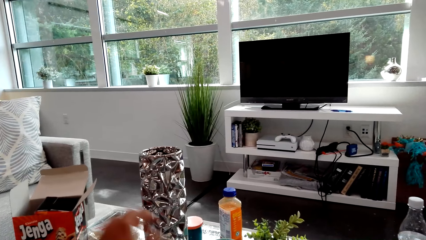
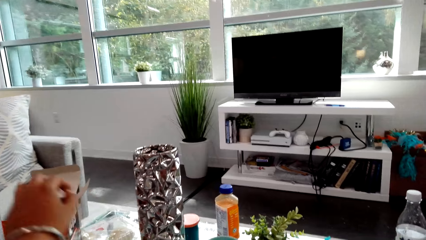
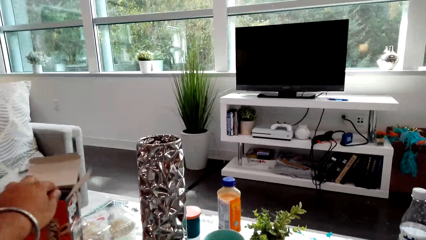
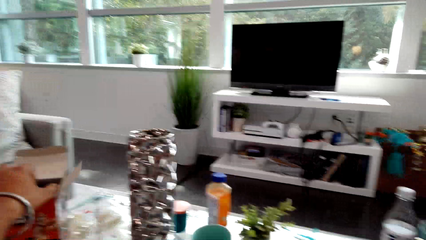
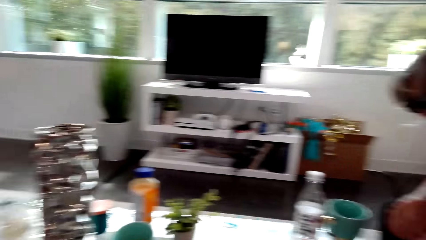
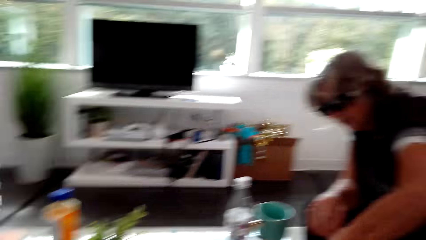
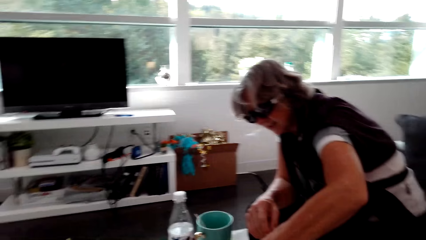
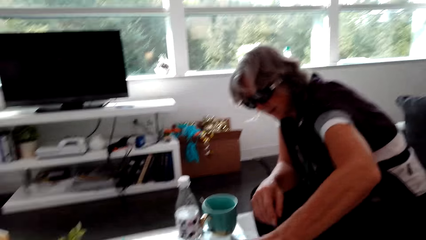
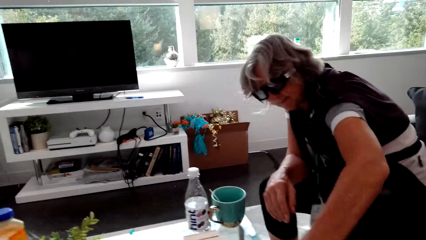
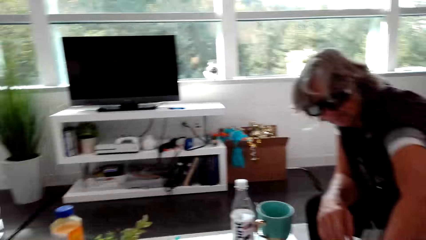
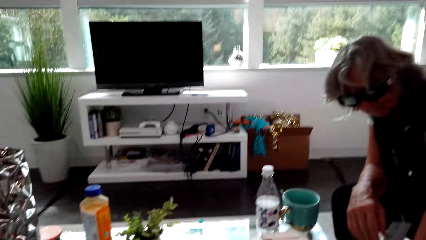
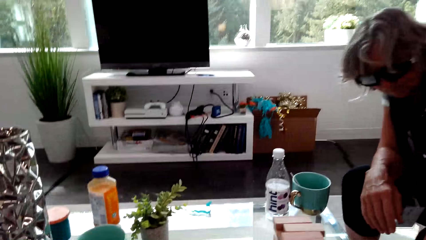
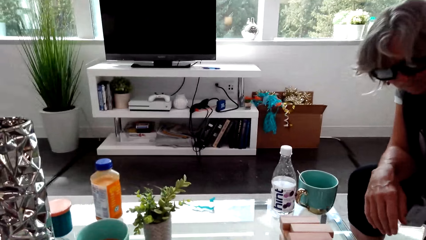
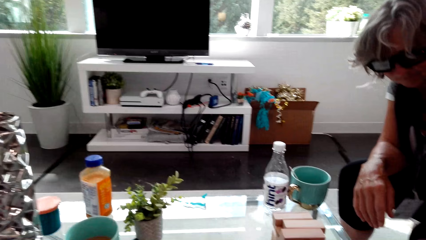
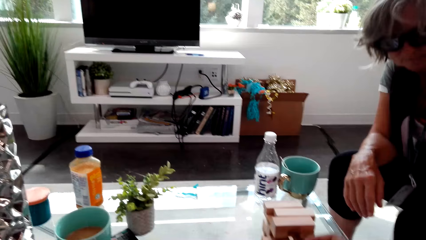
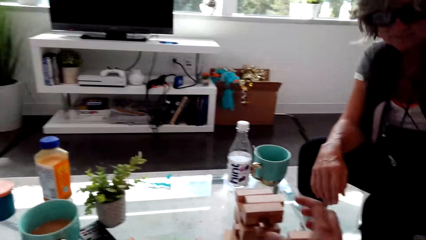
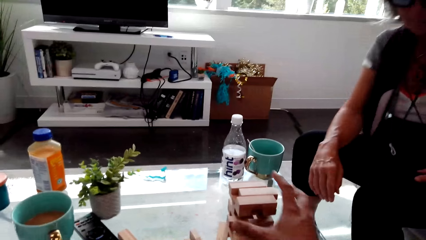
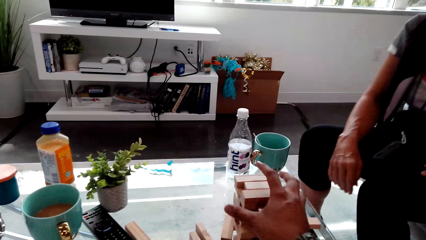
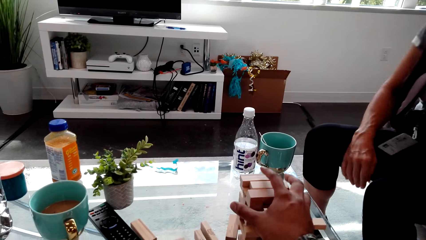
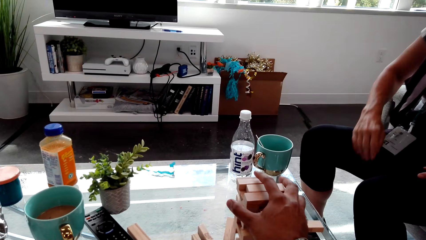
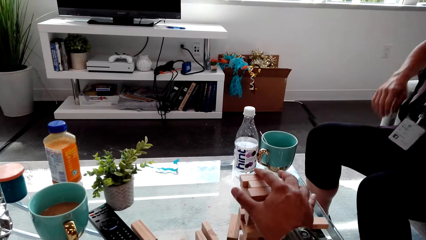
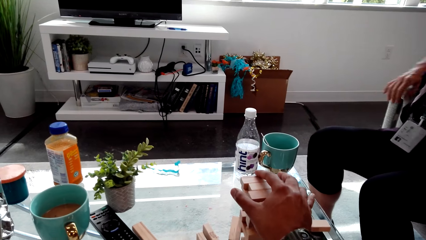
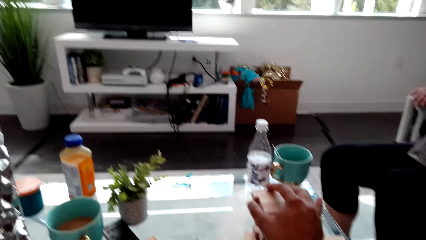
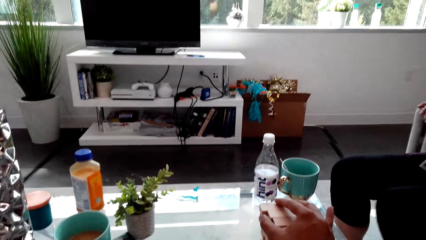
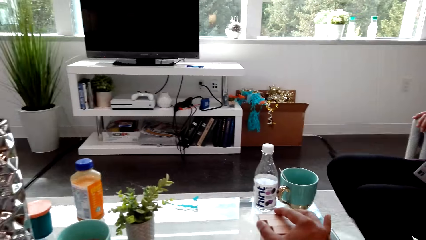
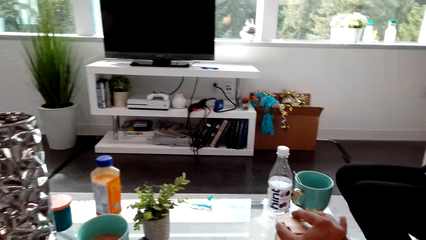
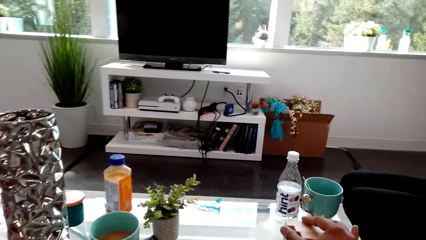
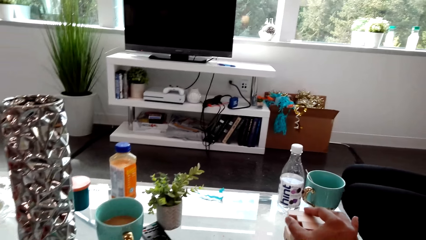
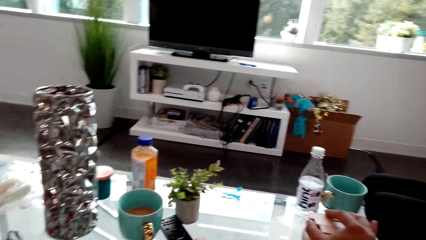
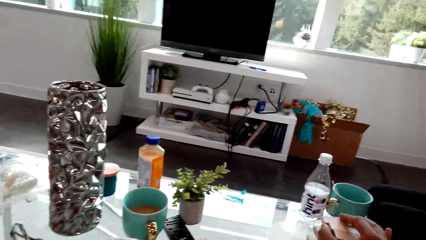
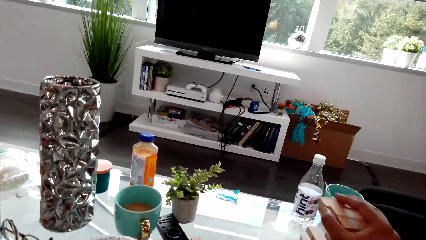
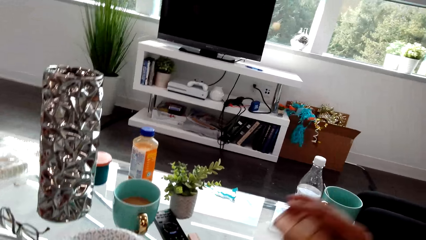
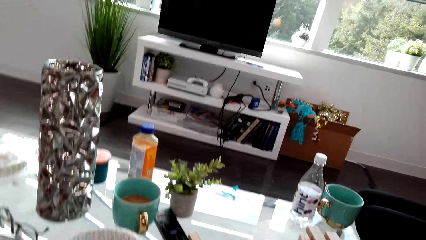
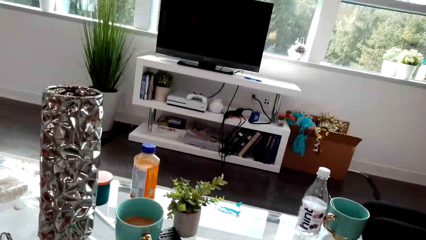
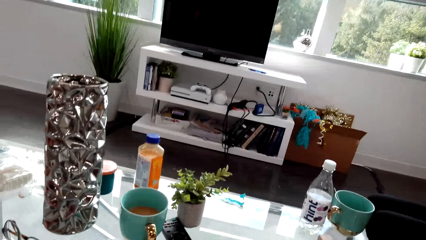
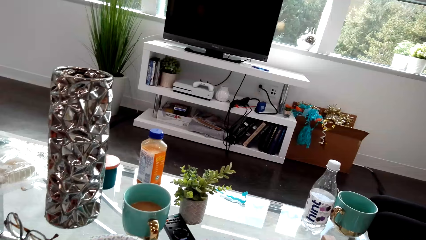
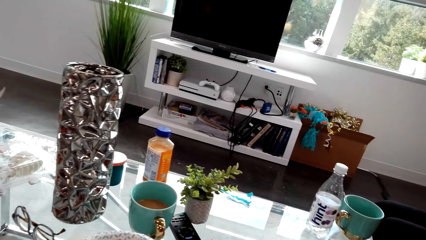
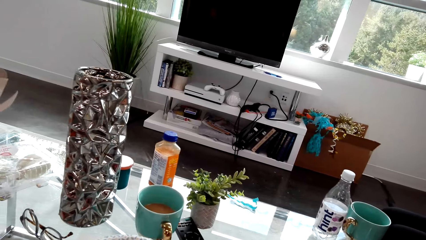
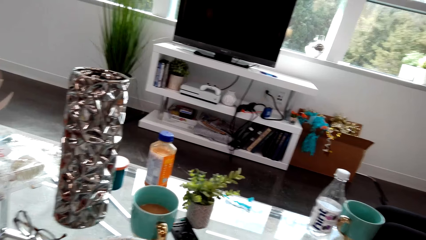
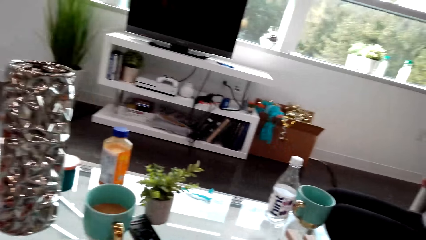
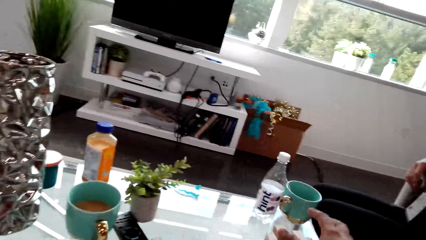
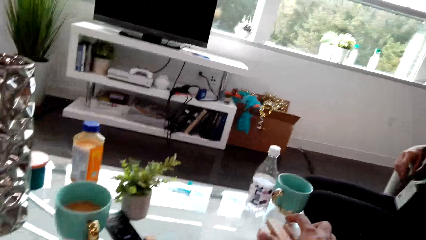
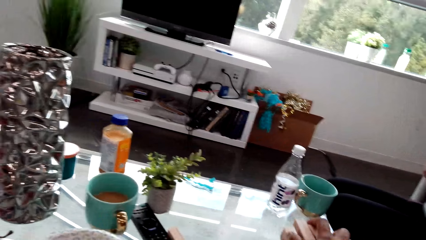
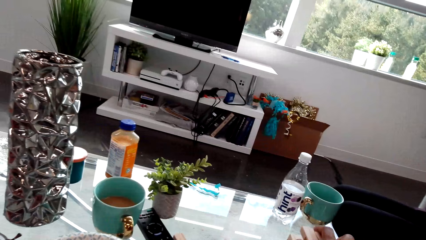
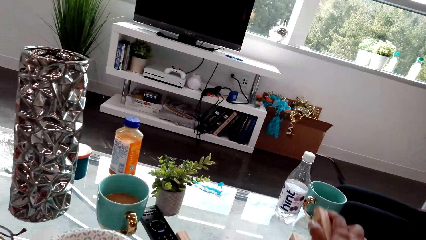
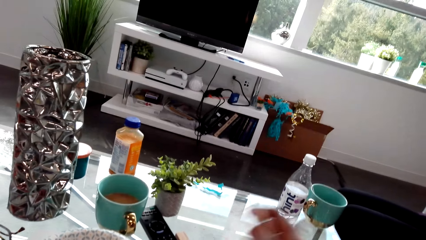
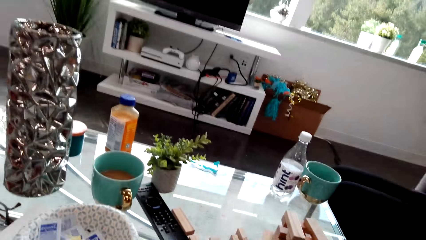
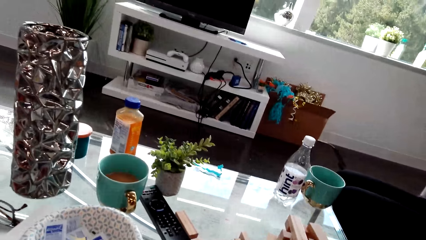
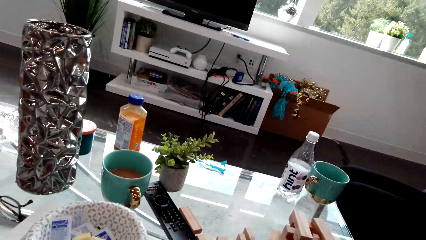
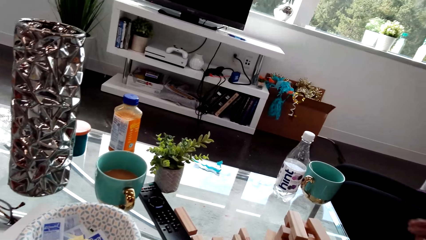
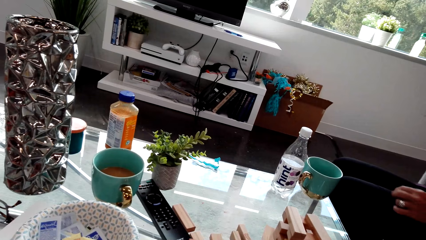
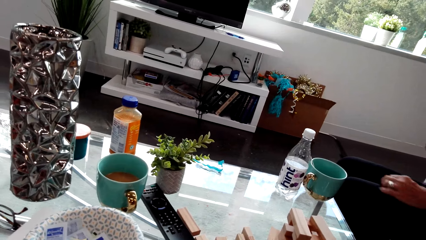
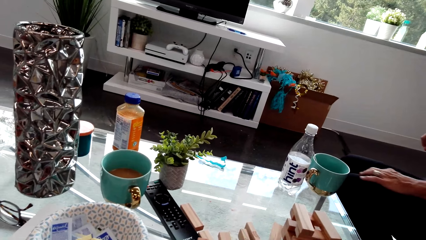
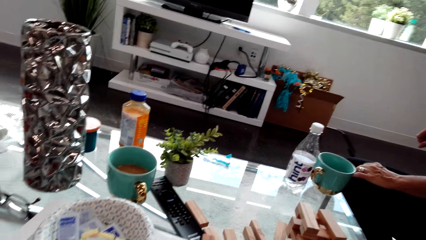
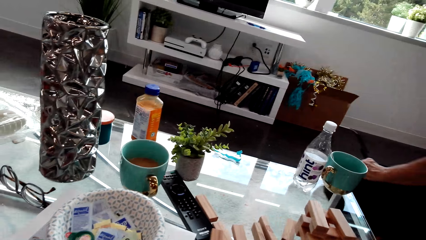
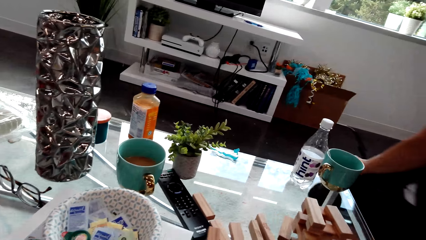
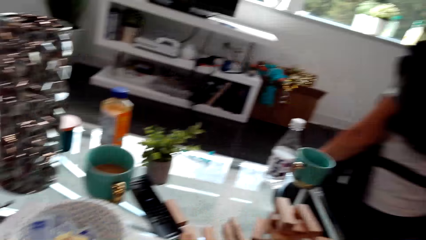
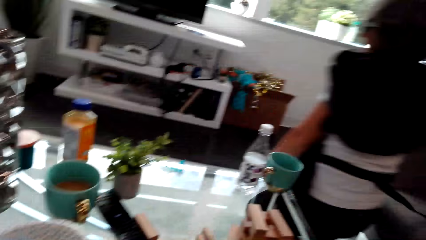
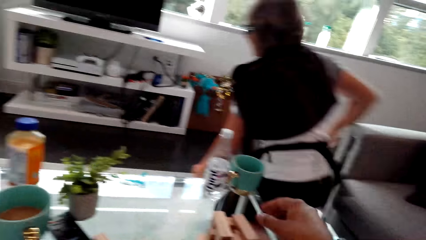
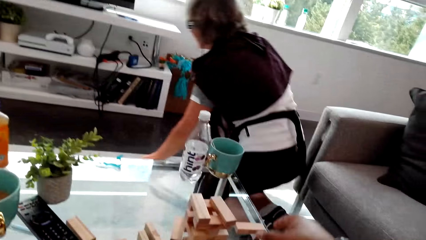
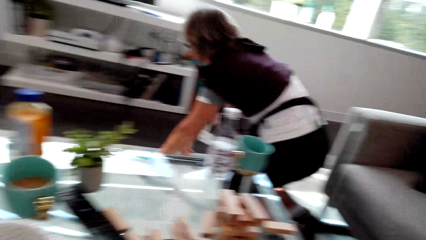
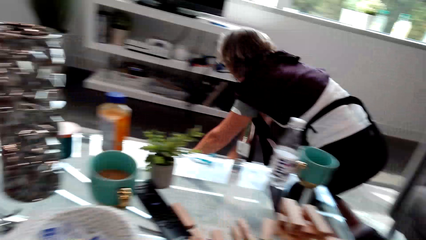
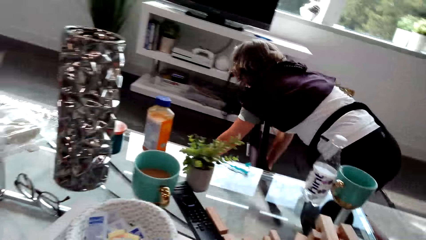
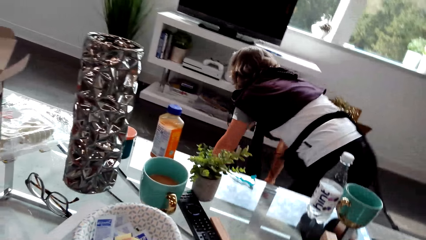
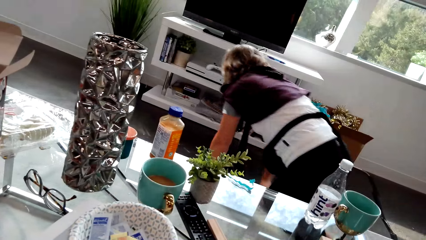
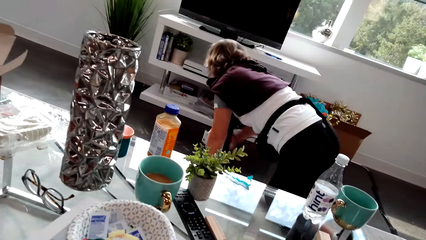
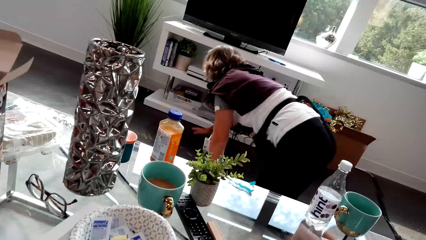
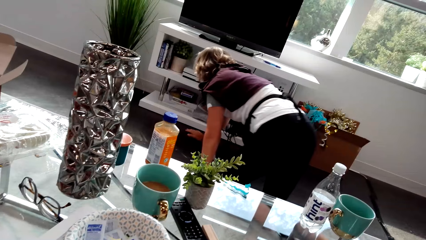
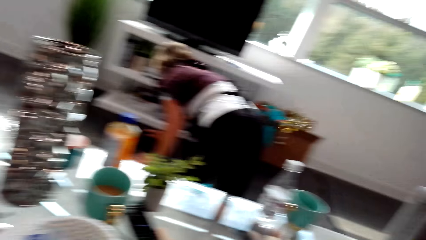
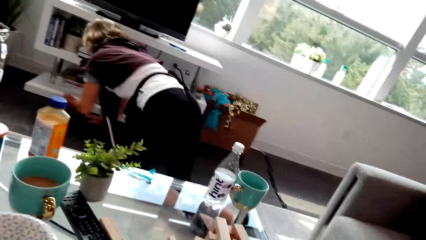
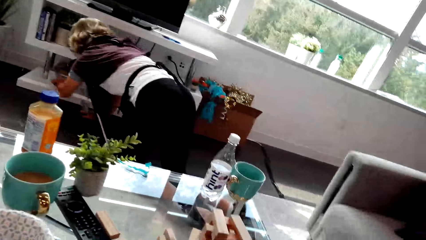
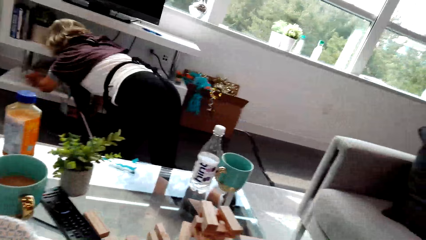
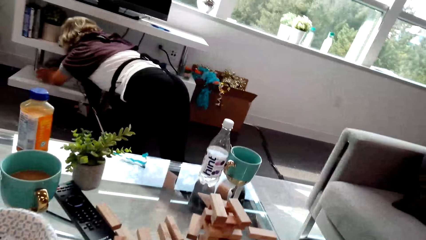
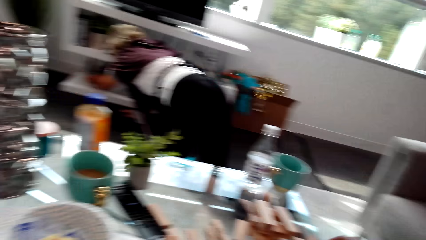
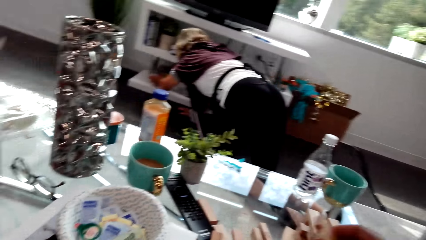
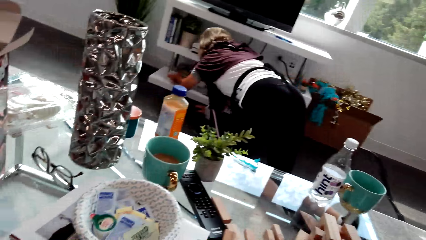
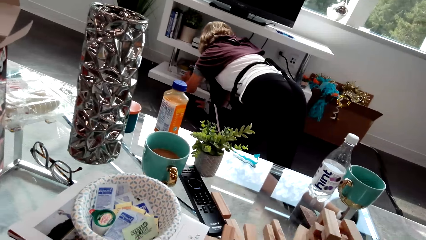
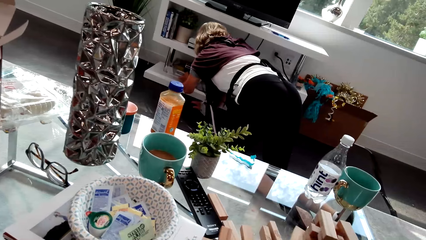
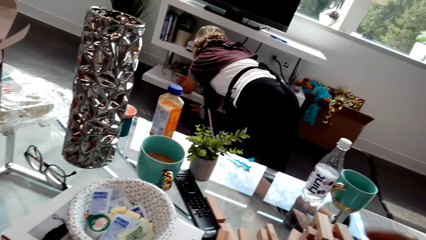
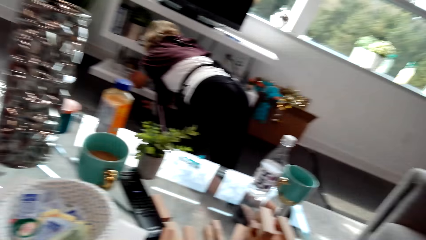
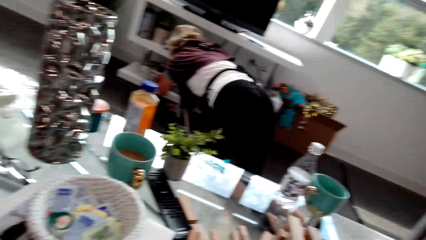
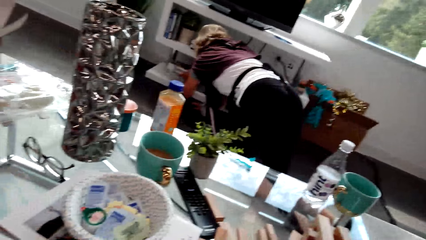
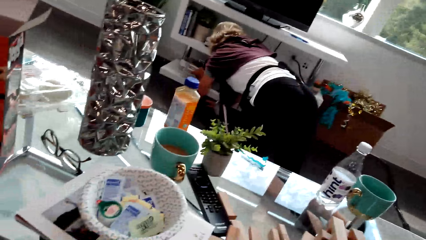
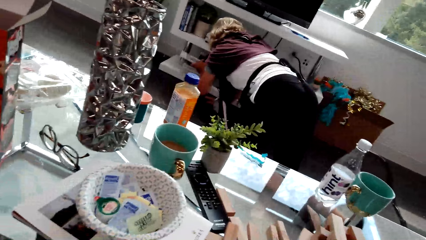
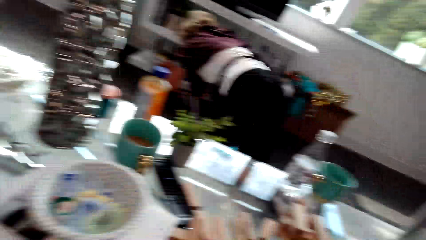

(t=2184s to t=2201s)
The camera wearer picks up a Jenga box. They look around. They touch the Jenga wood. They hold the Jenga blocks. They talk with a woman. They talk with the woman again. The woman talks with the camera wearer. The camera wearer picks up the Jenga wood. They talk with the woman. The woman walks around the room. She crawls on the floor. The camera wearer looks around. They pick up a box.
